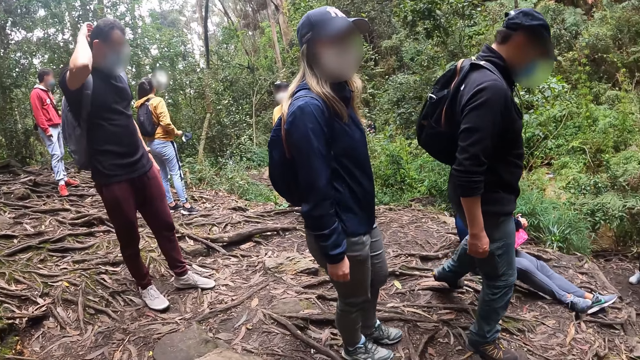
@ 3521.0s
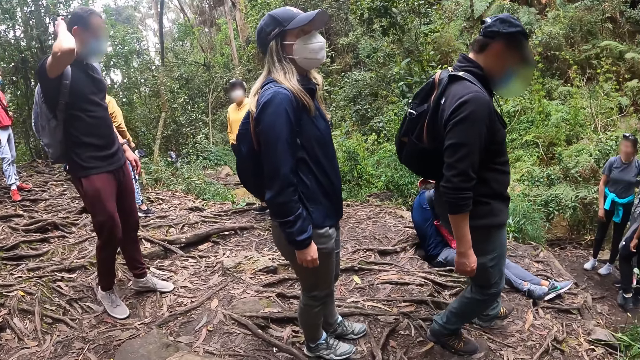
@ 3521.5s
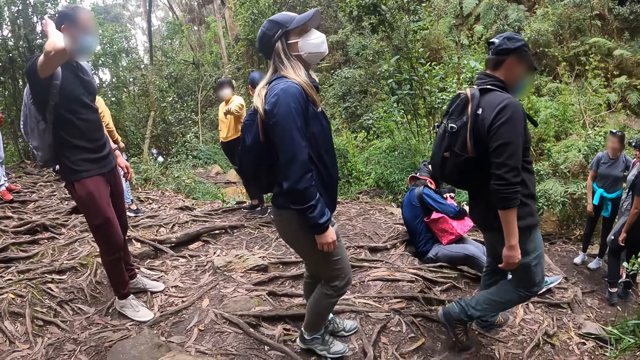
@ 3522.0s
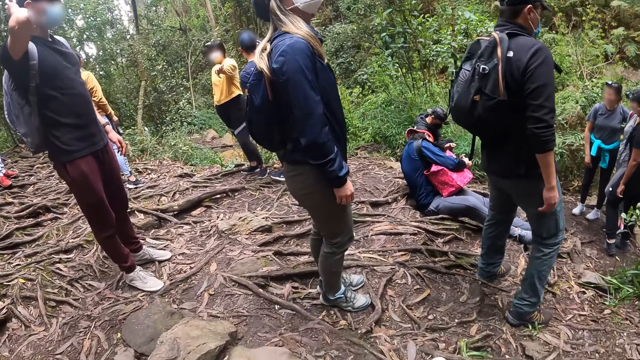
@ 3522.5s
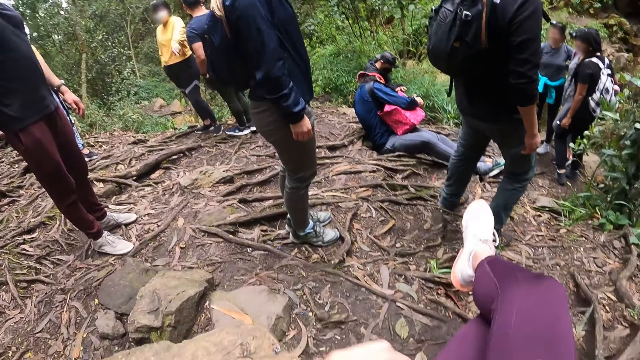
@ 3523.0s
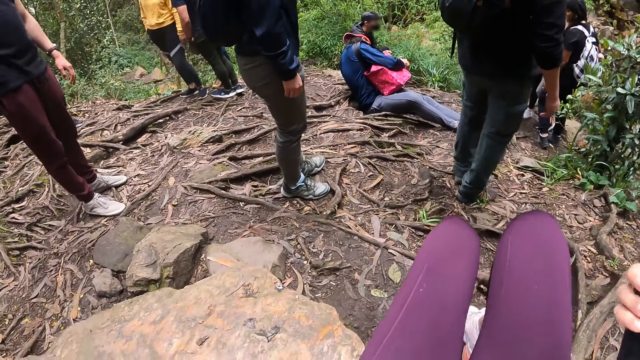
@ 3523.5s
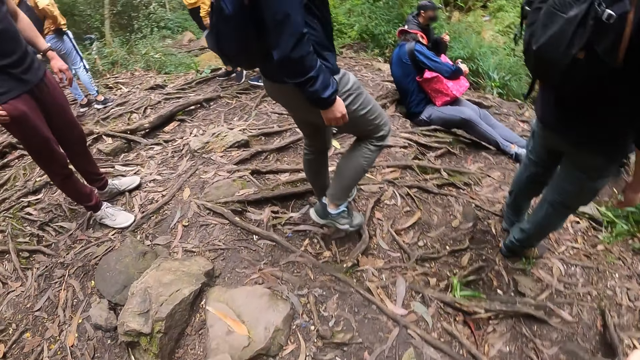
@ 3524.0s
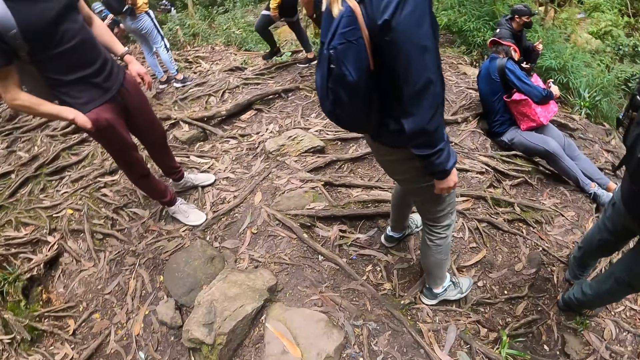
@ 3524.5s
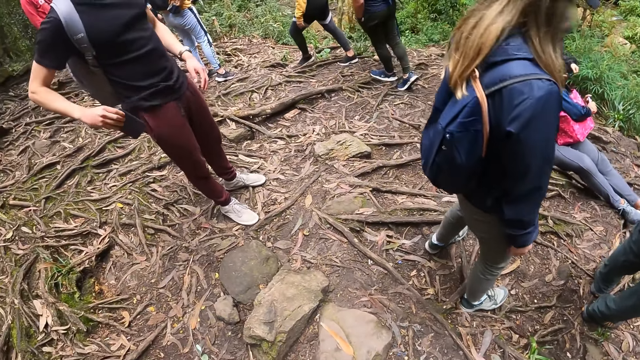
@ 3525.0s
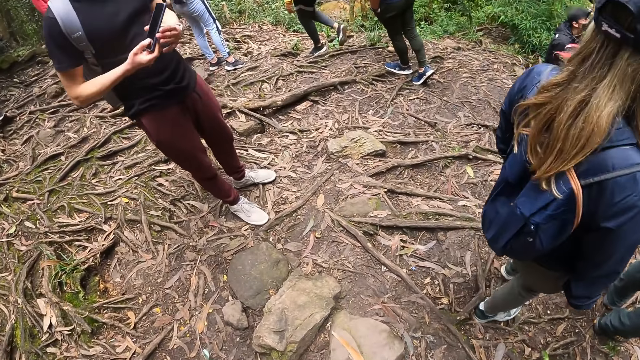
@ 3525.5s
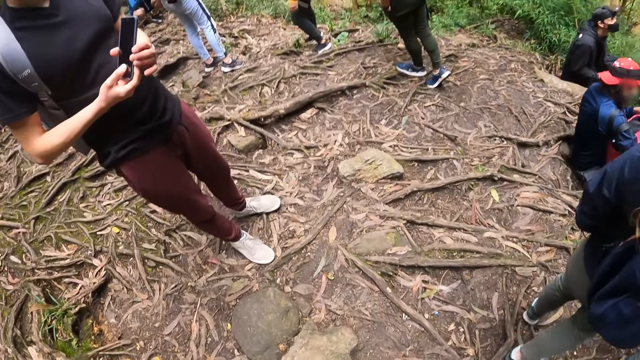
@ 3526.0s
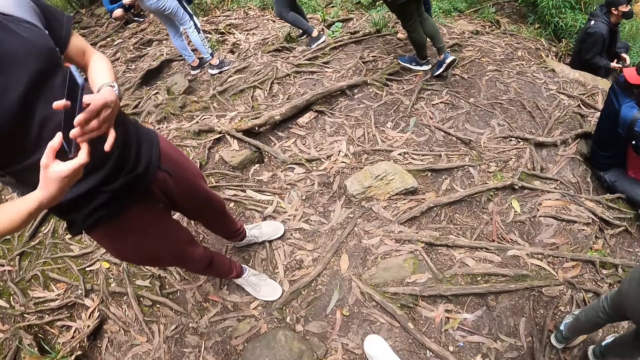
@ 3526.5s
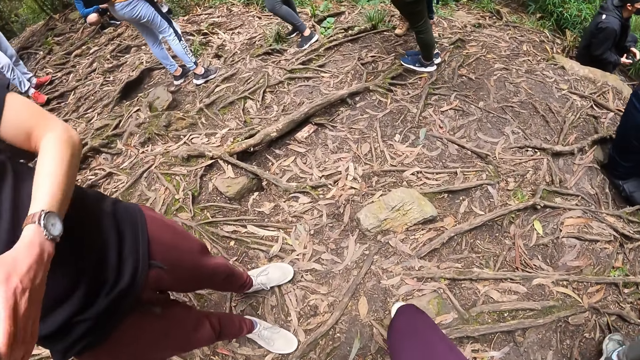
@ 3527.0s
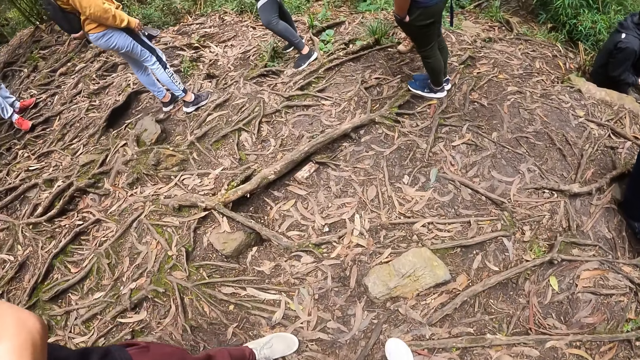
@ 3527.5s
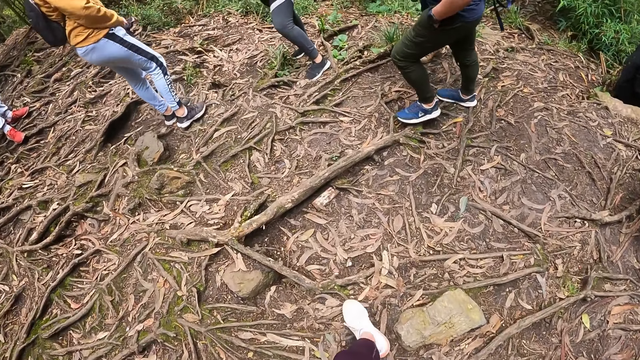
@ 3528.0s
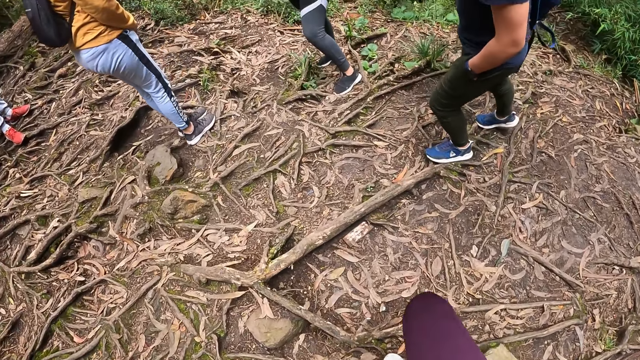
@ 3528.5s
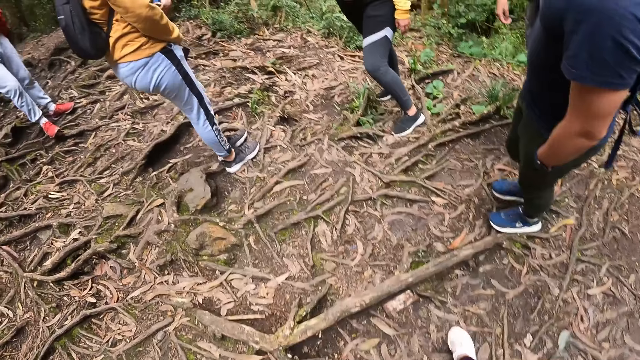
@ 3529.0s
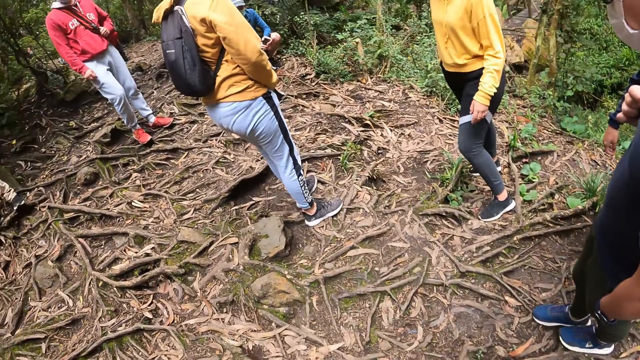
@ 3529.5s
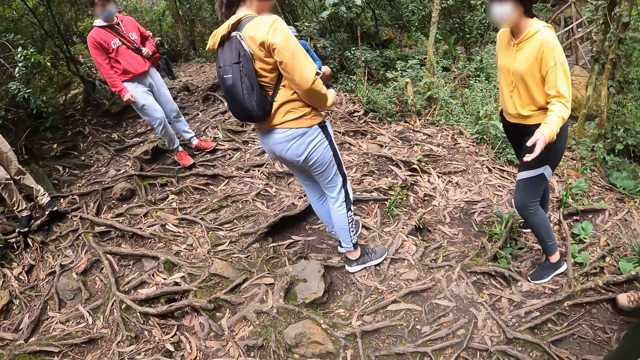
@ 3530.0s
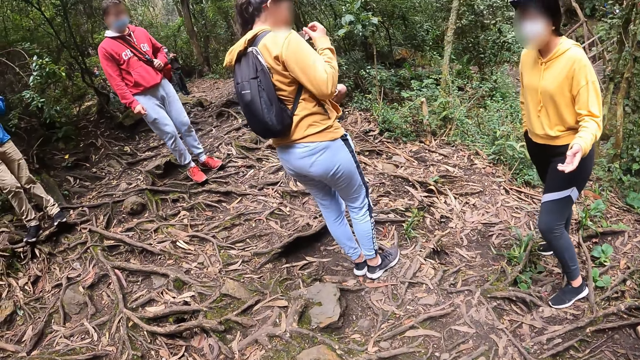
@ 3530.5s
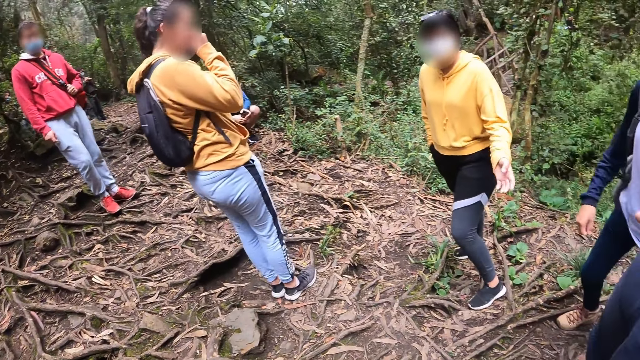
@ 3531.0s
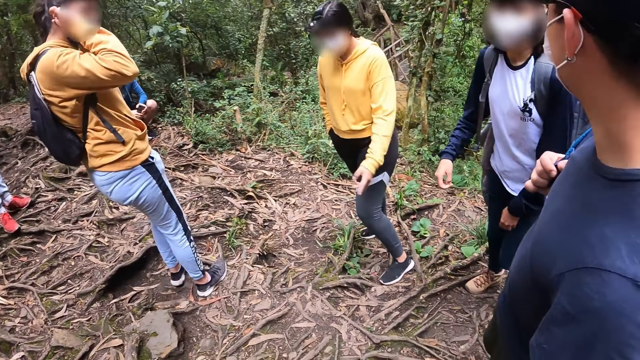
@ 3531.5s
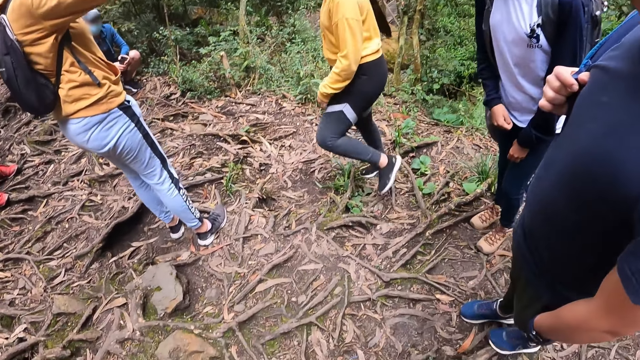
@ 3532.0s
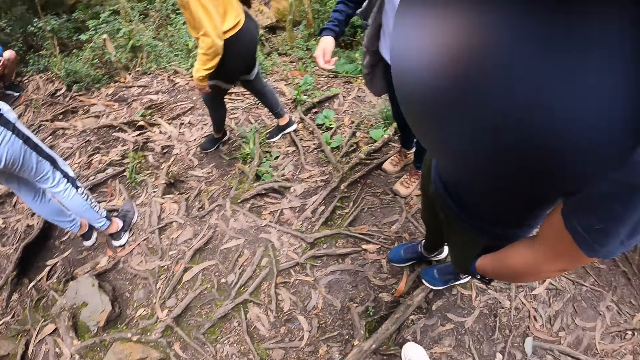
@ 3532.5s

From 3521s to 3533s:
The camera wearer removes her right leg from her left leg. She walks past a person.

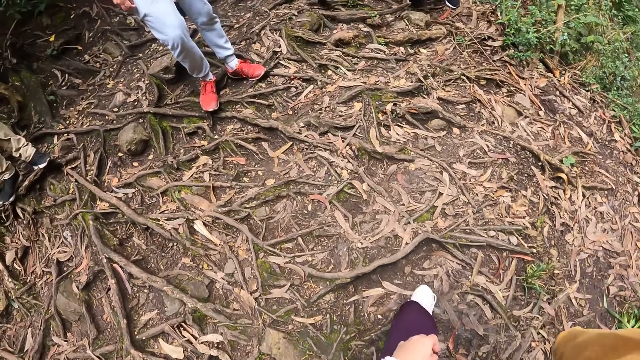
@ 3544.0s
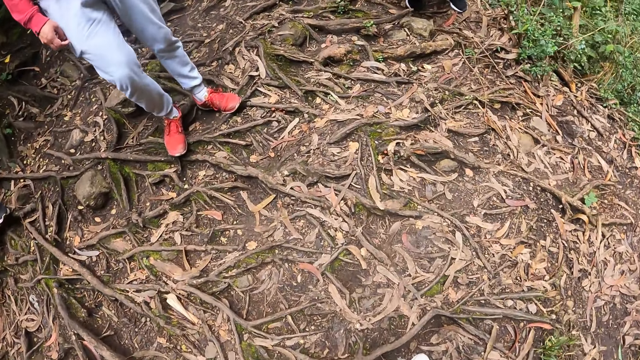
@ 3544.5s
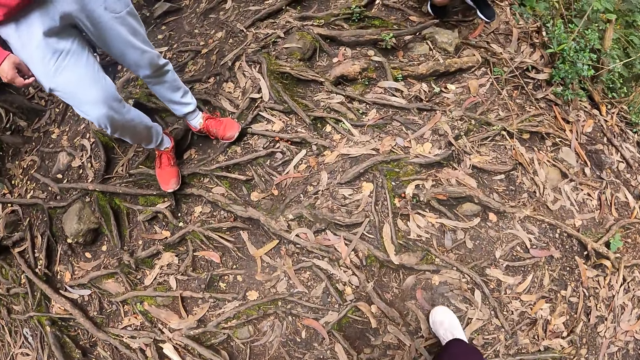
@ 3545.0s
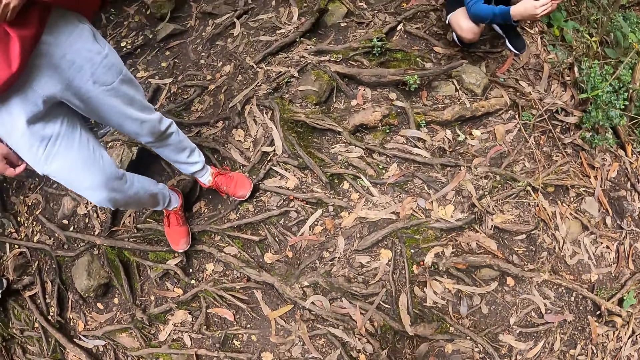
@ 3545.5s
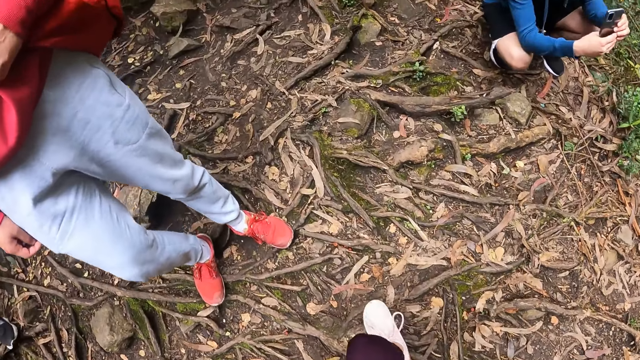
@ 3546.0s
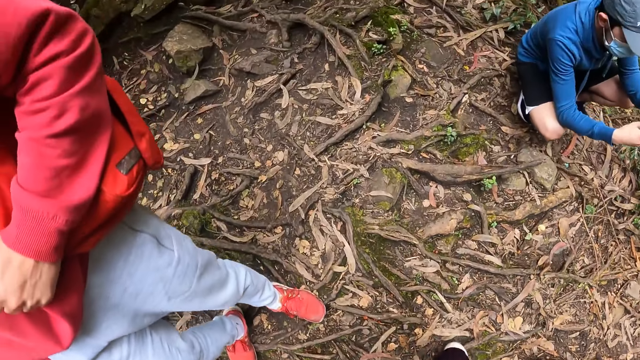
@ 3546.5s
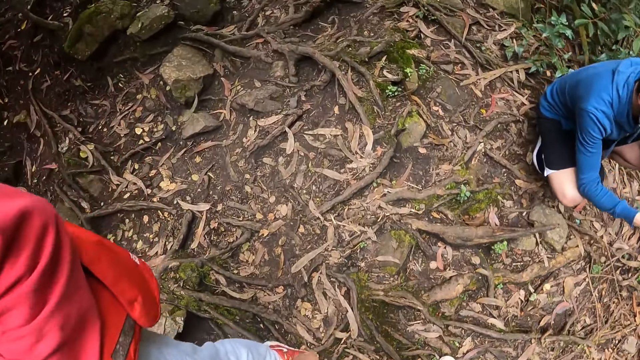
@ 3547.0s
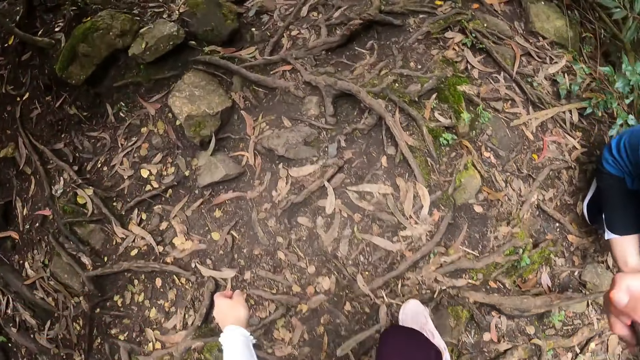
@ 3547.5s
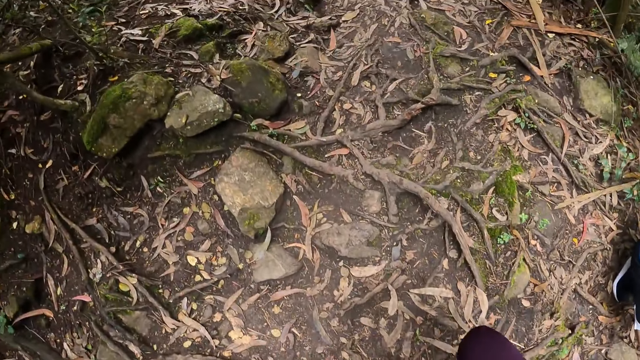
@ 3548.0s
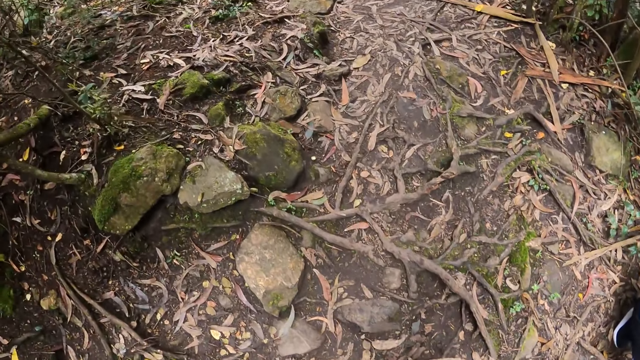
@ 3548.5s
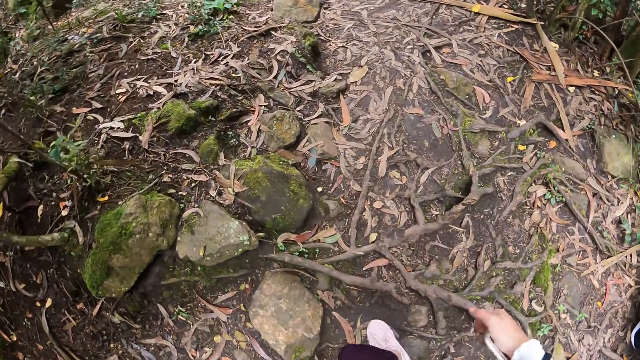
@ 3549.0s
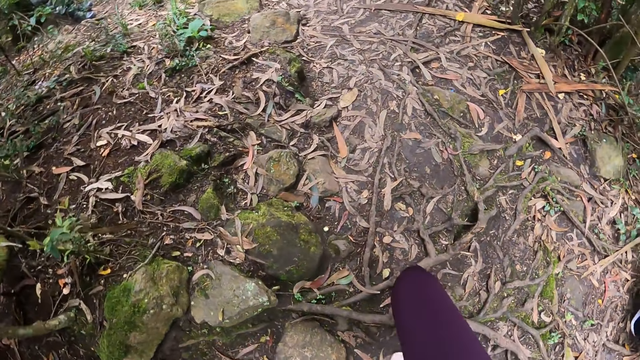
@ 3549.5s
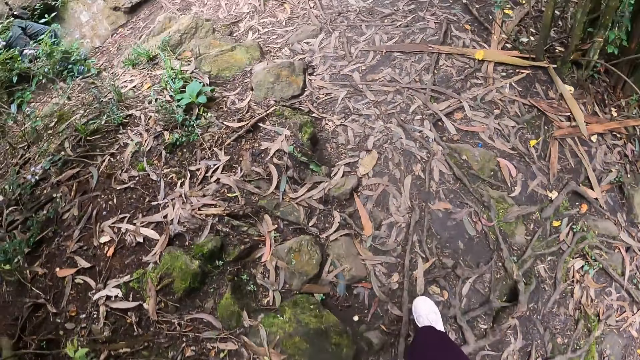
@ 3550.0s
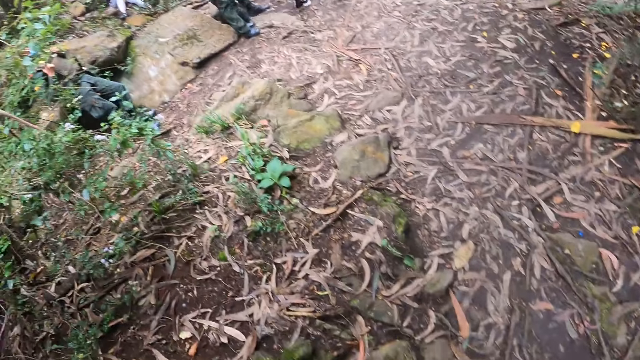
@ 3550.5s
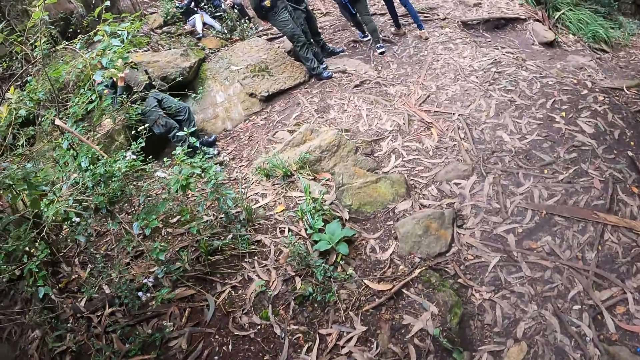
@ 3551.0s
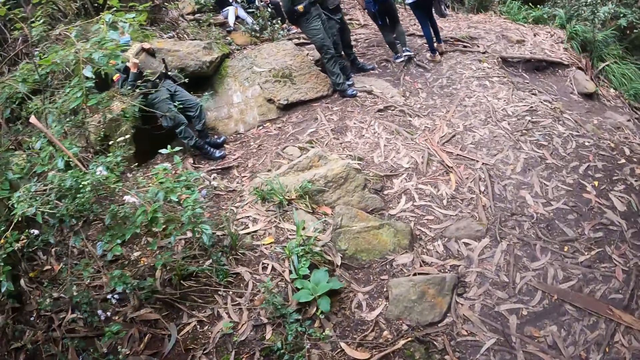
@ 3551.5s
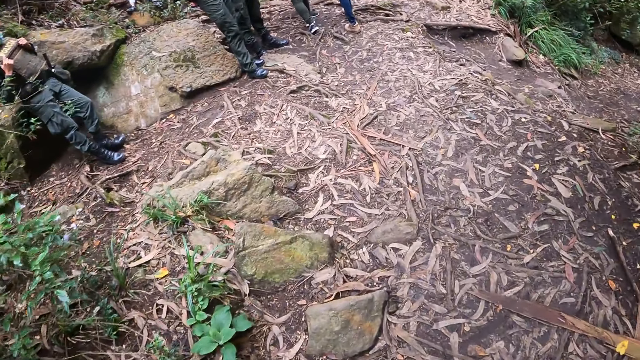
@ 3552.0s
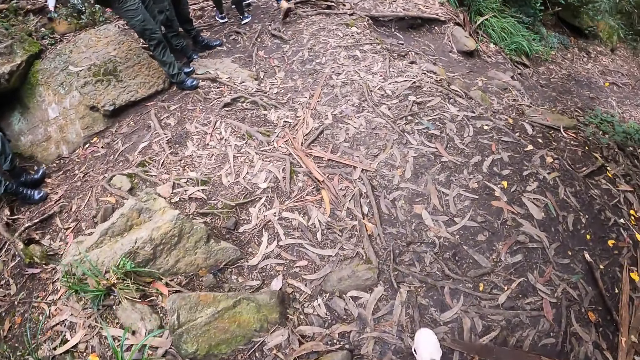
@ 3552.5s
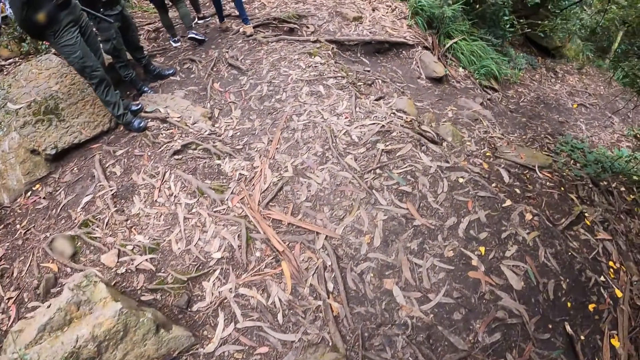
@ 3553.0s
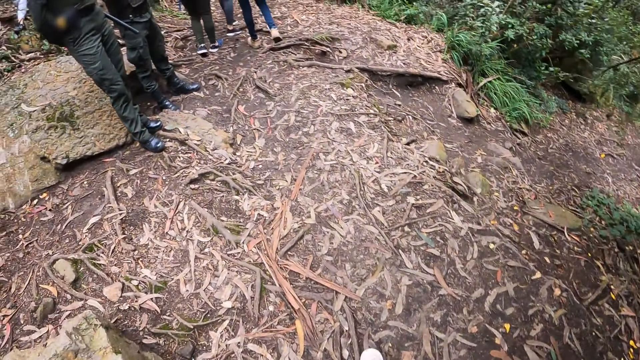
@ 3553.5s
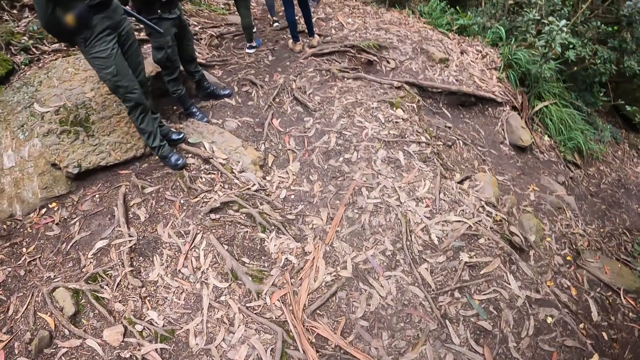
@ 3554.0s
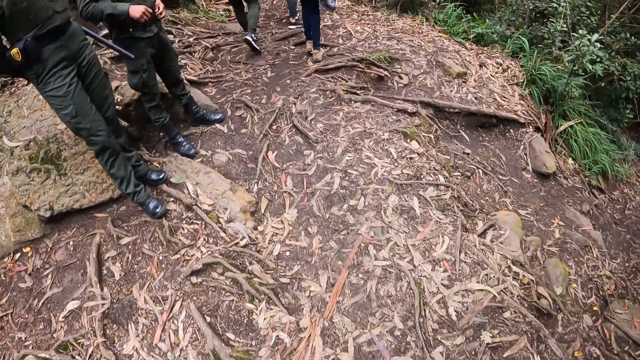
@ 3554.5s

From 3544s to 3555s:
The camera wearer walks ahead. They walk past a person.
